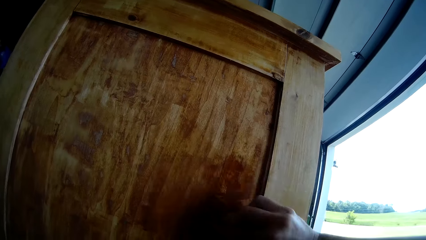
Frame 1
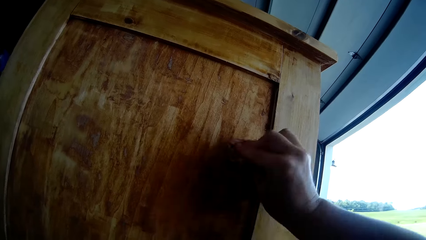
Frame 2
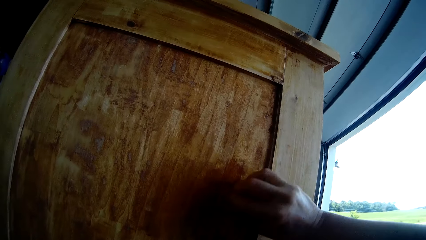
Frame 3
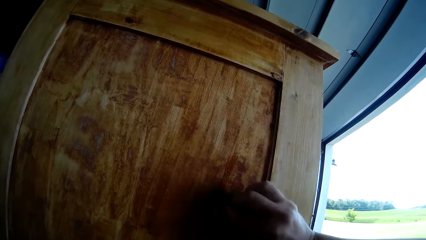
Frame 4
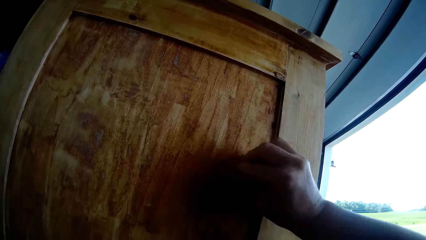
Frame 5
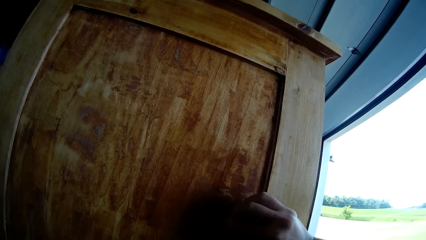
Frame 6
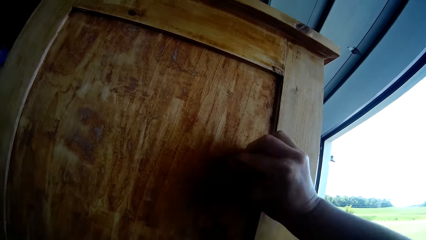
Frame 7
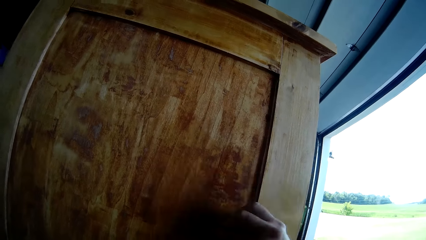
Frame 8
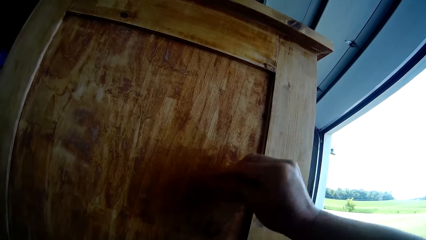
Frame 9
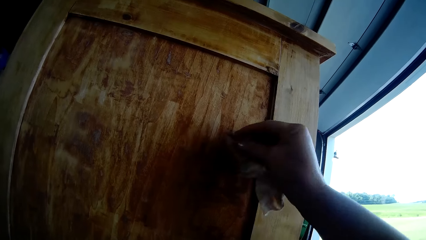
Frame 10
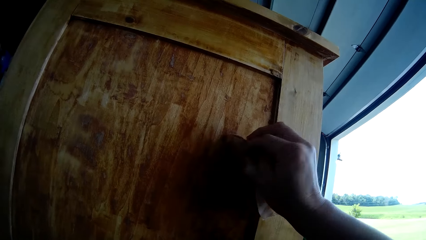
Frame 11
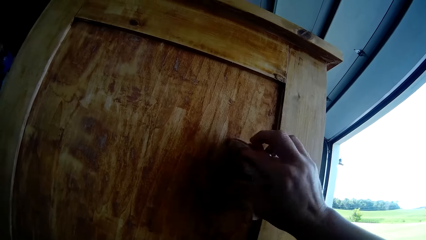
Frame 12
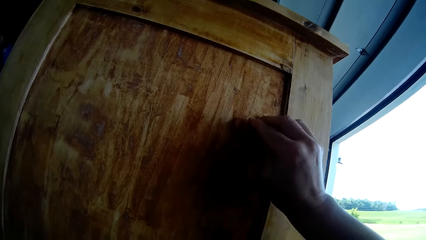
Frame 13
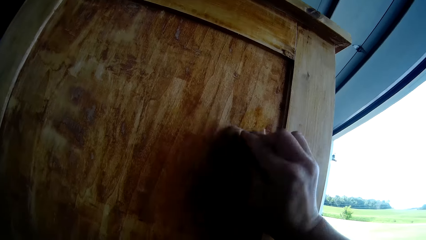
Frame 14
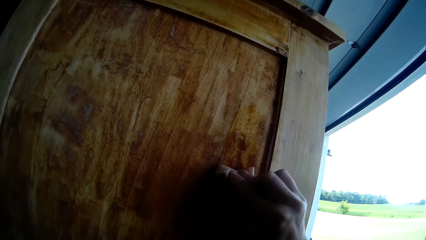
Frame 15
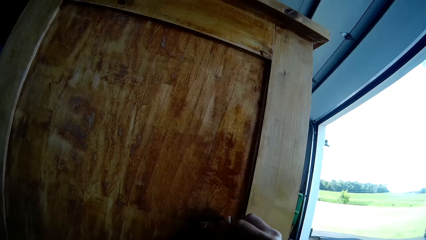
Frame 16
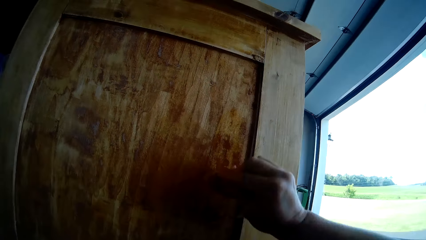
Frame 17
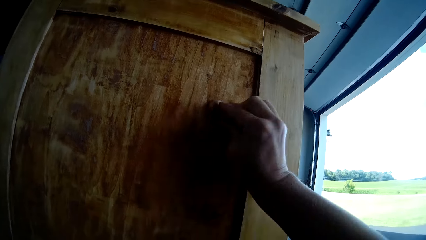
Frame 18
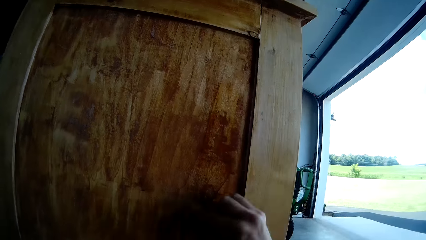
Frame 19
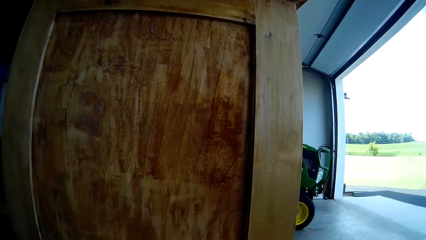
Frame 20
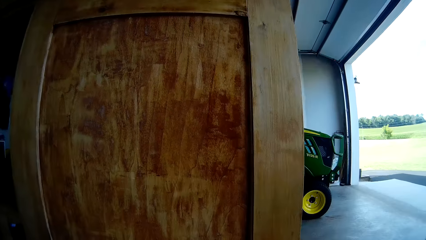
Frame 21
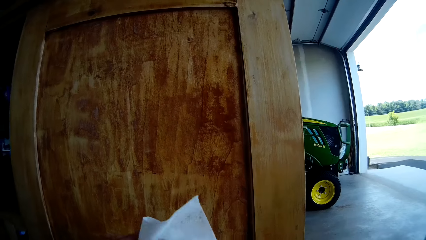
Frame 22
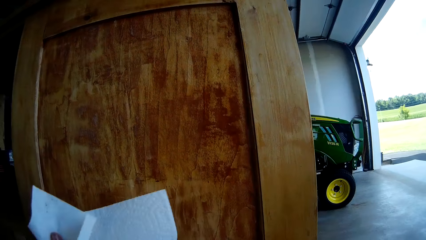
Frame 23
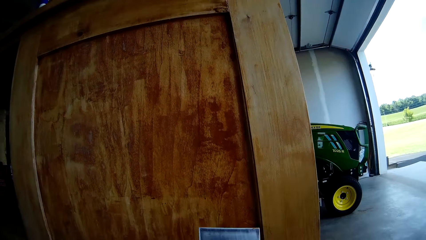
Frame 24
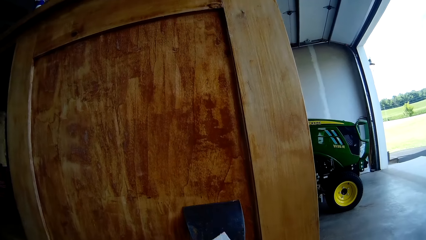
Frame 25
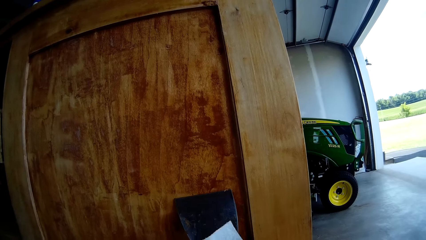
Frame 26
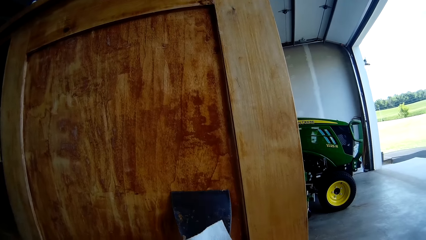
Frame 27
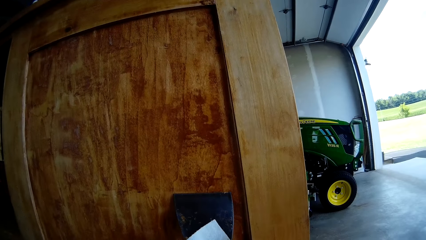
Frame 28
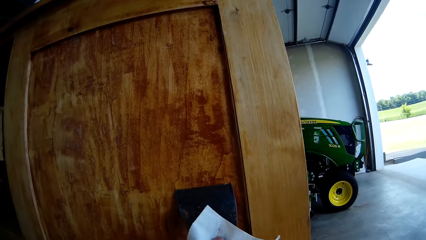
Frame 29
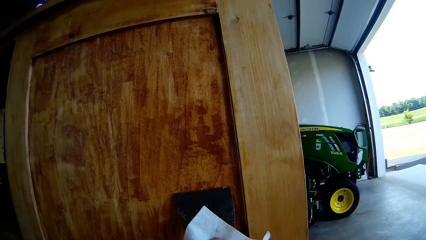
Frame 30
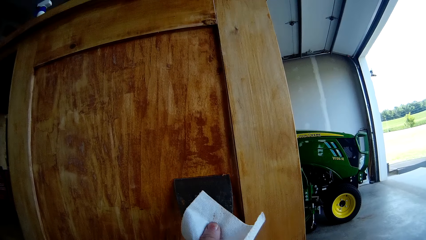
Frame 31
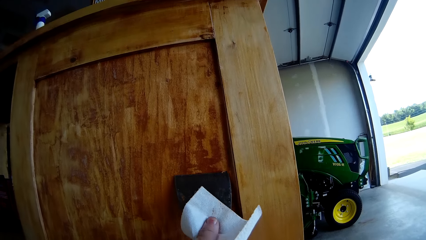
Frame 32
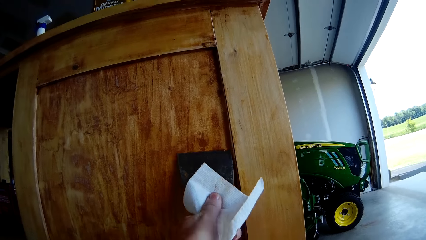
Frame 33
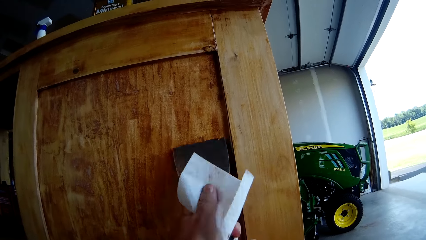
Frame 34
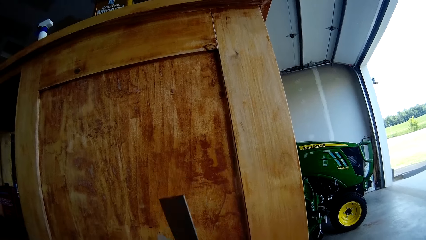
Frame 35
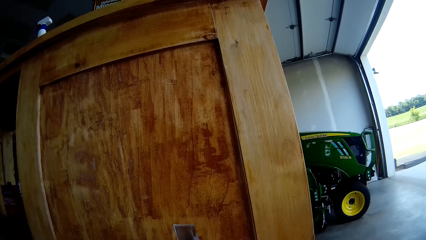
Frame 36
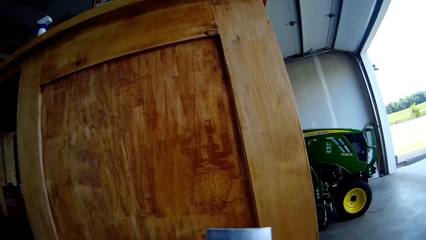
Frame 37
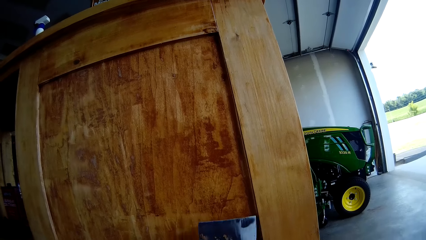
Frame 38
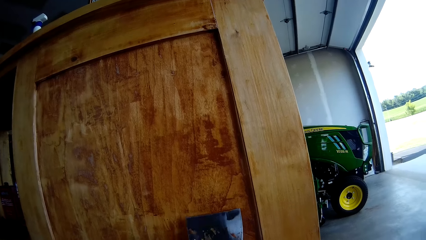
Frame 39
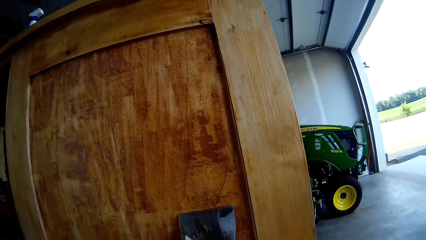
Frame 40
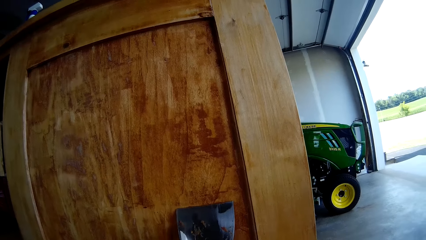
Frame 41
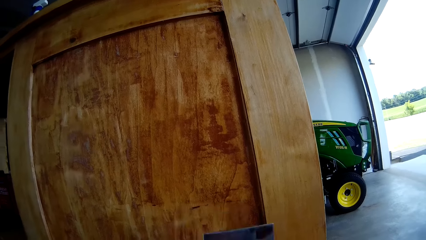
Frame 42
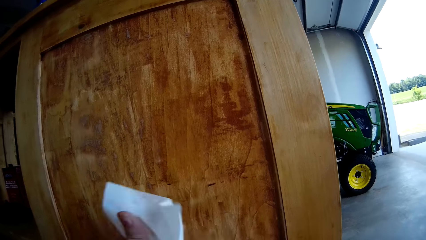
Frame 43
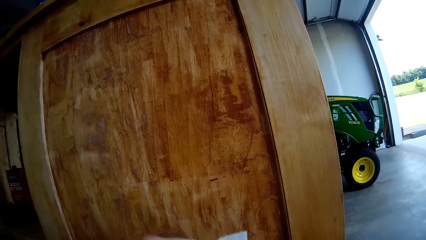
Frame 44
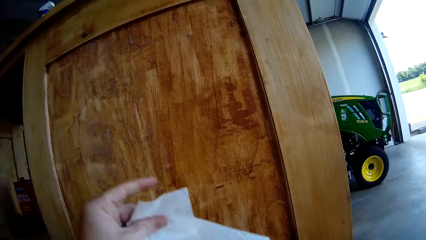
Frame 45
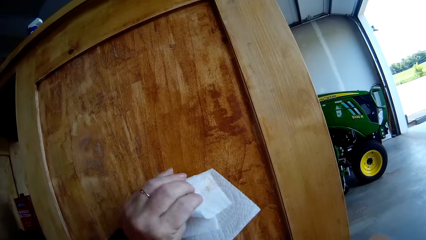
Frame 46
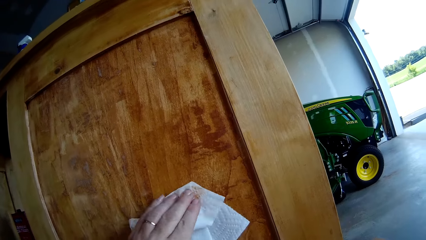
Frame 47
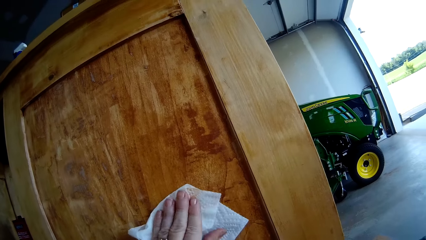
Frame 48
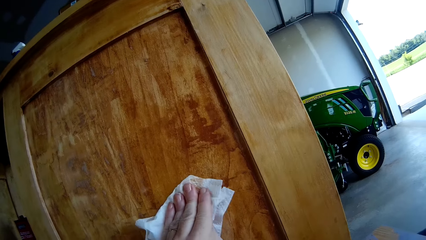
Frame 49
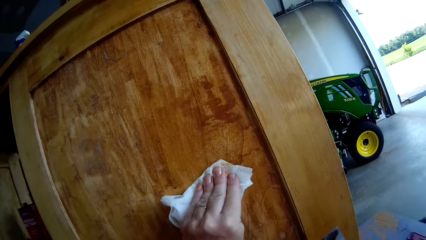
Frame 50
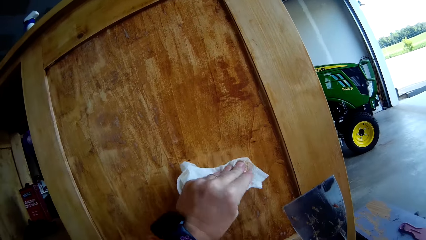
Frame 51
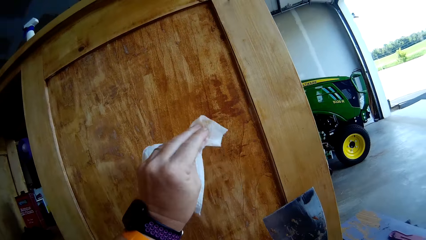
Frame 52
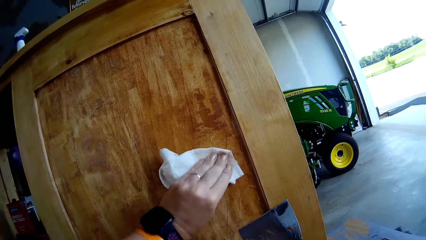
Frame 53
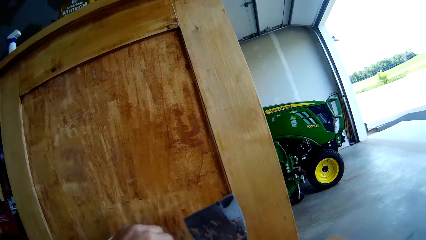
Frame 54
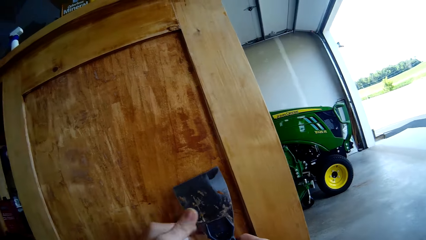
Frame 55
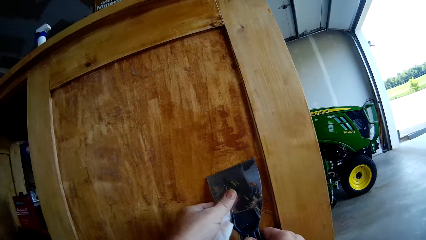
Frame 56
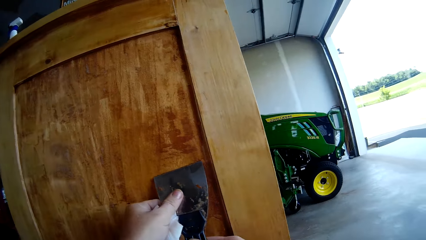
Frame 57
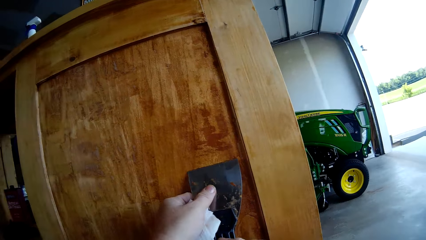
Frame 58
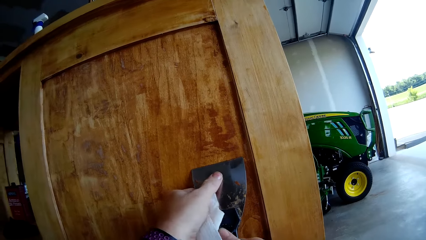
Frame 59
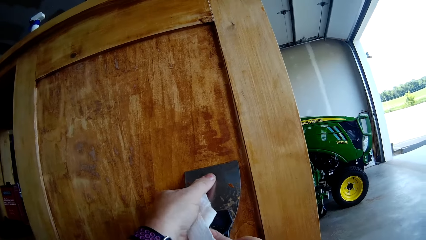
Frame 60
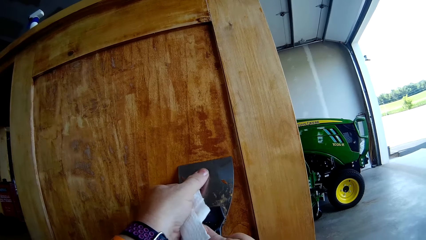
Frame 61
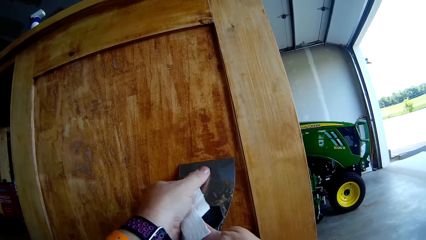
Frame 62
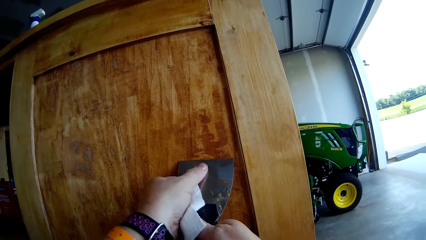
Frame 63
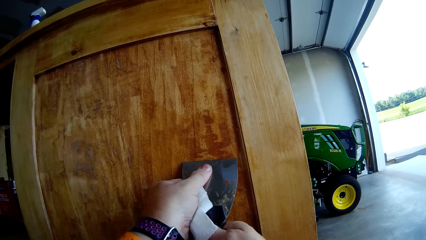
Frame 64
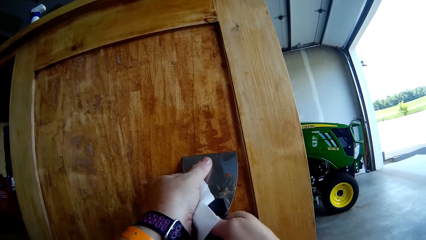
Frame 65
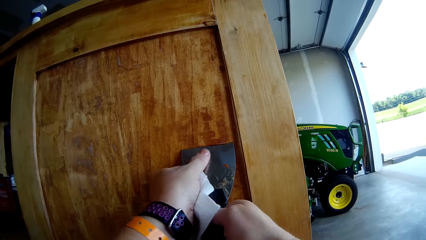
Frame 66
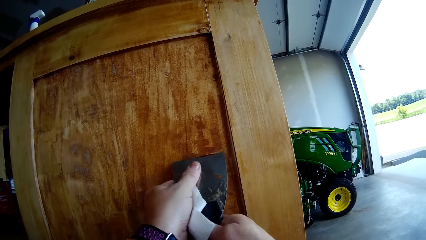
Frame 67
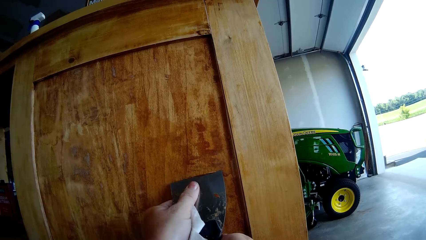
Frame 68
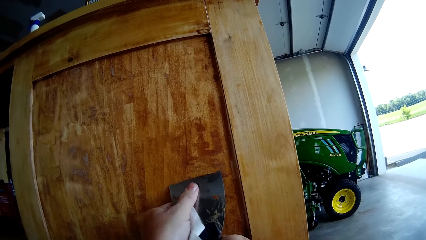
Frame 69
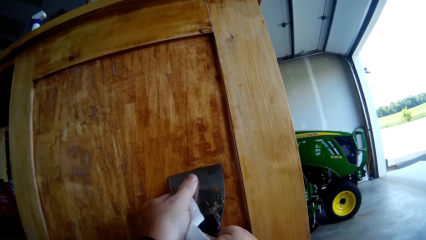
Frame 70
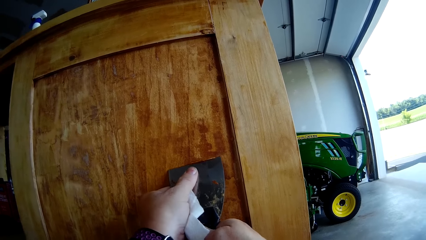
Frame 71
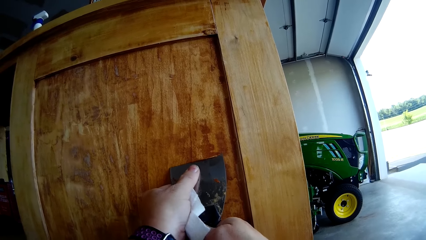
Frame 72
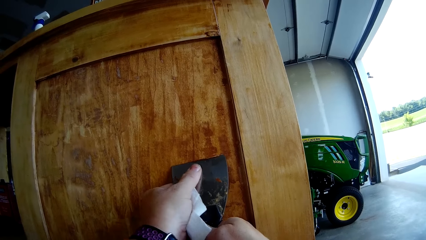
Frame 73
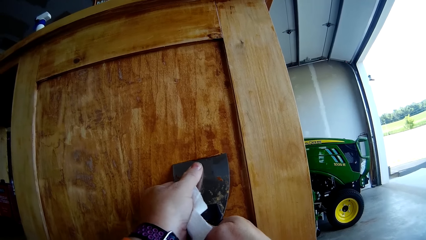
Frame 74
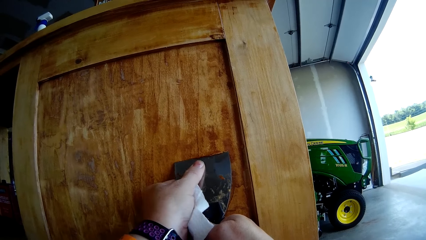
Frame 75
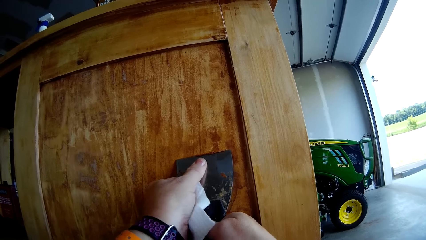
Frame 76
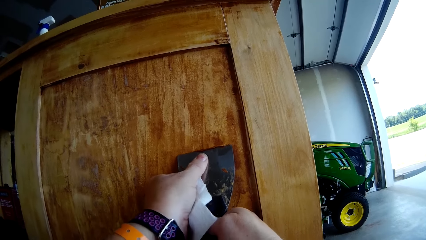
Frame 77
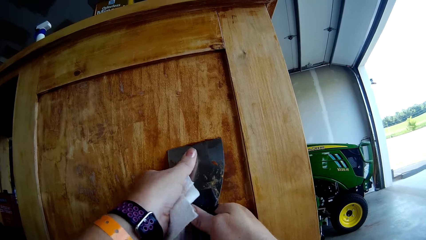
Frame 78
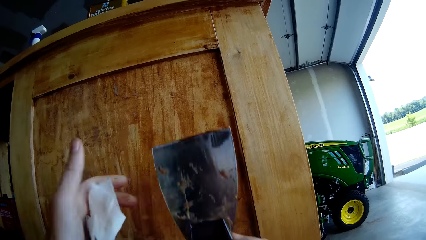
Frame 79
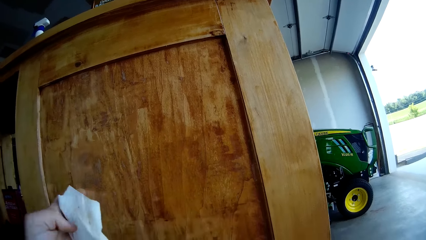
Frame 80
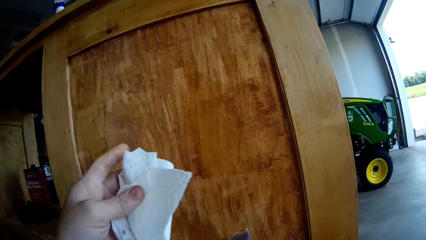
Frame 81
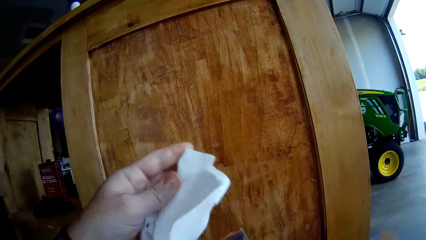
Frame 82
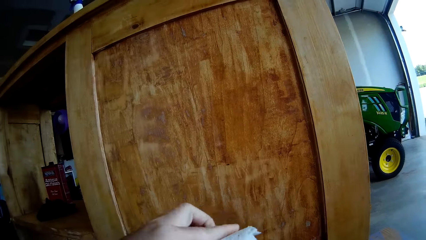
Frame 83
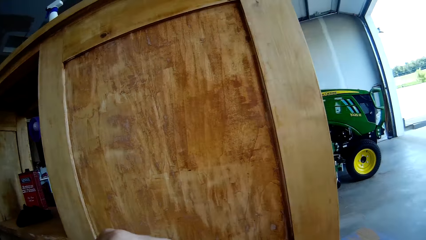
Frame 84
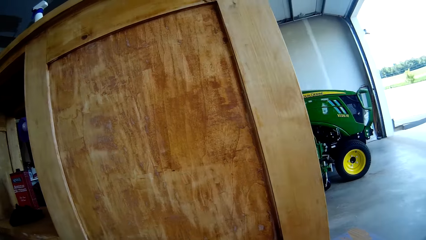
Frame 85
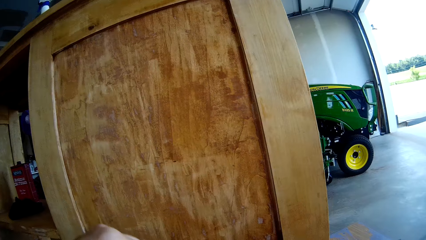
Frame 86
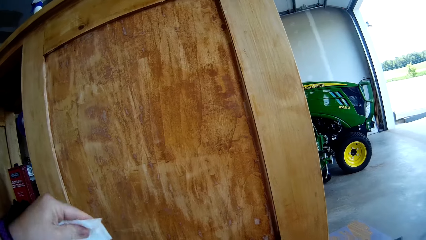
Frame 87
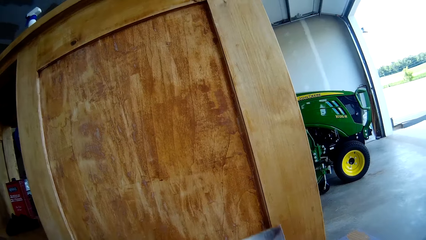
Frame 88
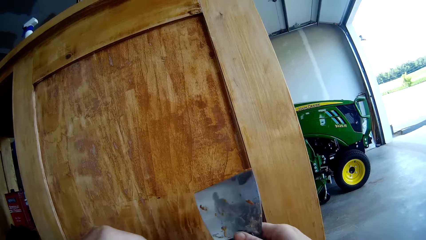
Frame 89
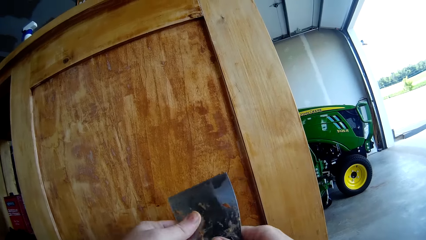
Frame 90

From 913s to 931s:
The camera wearer wipes the scraper or drywall repair kit. They scratch the paint on the stand or wooden cupboard using the drywall repair kit. They wipe the scraper. They wipe the wooden cupboard with the tissue paper. They scrape the wooden cupboard with the scraper. They wipe the drywall repair kit using a sandpaper.
